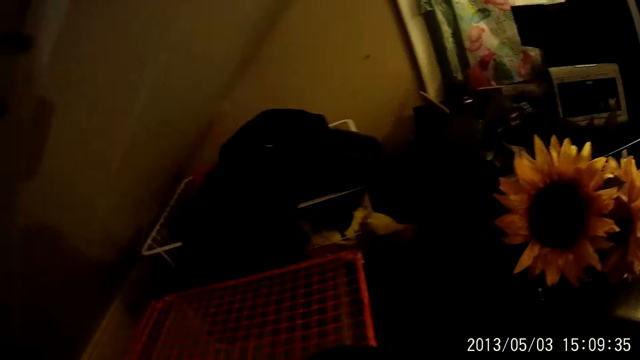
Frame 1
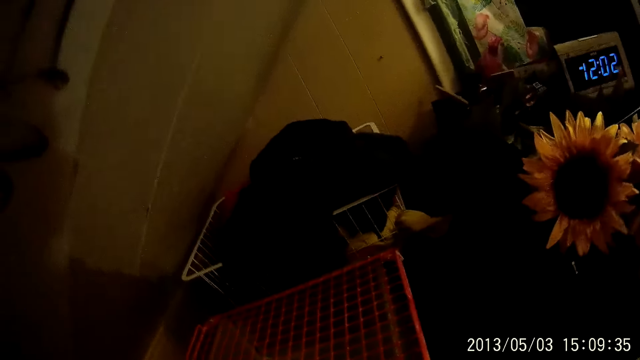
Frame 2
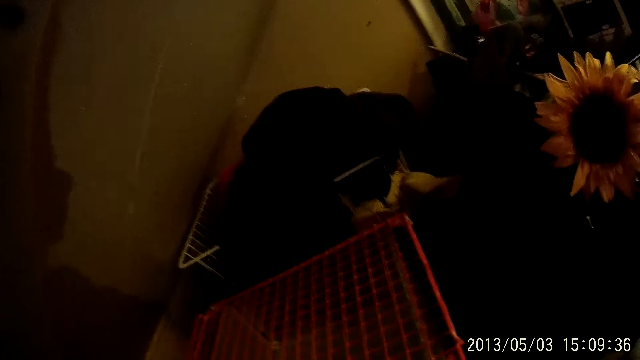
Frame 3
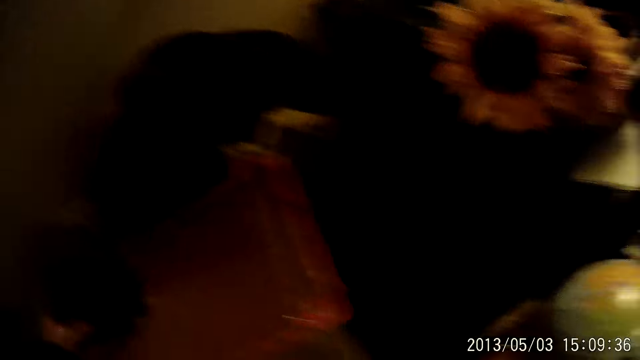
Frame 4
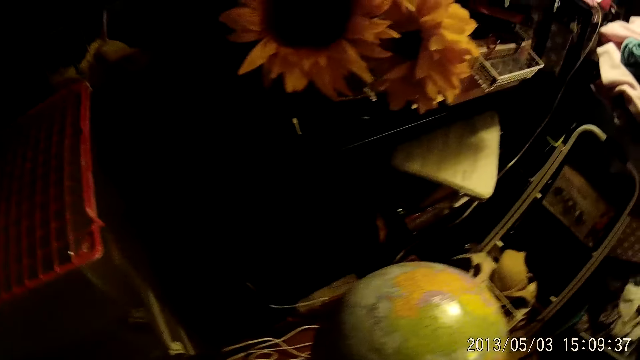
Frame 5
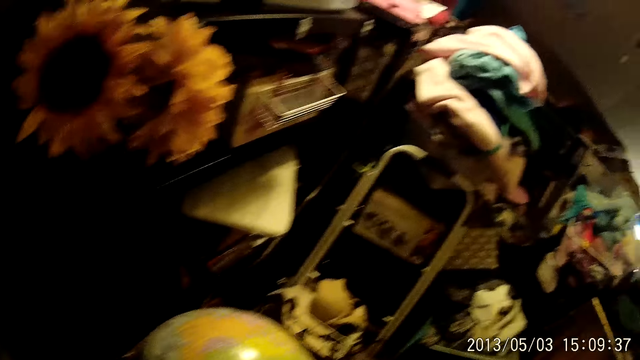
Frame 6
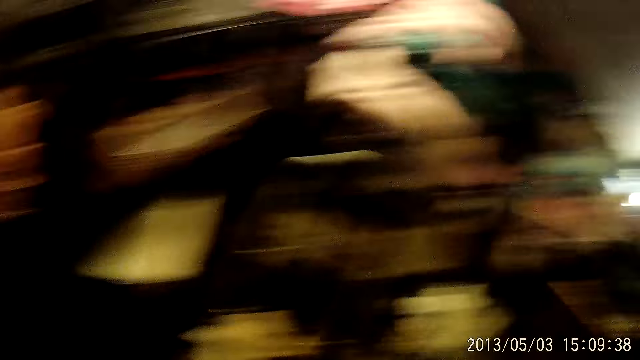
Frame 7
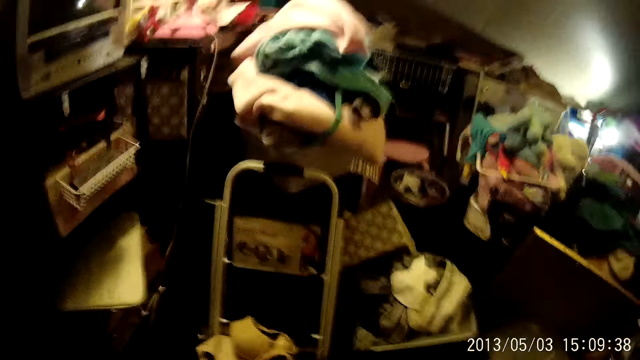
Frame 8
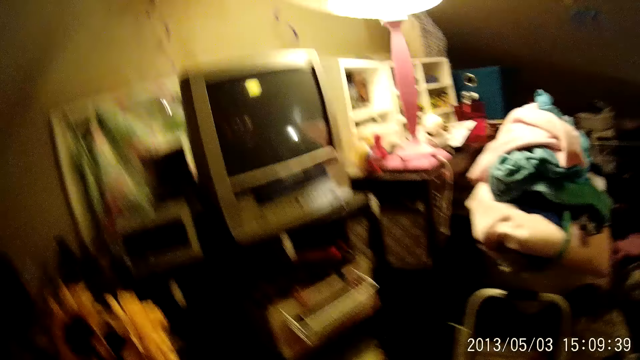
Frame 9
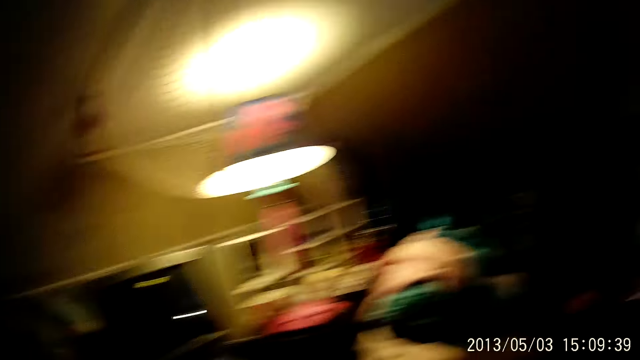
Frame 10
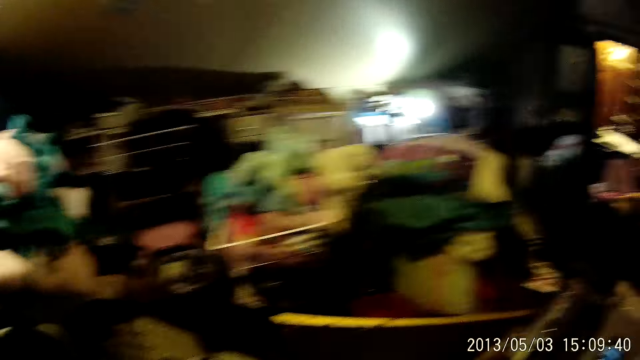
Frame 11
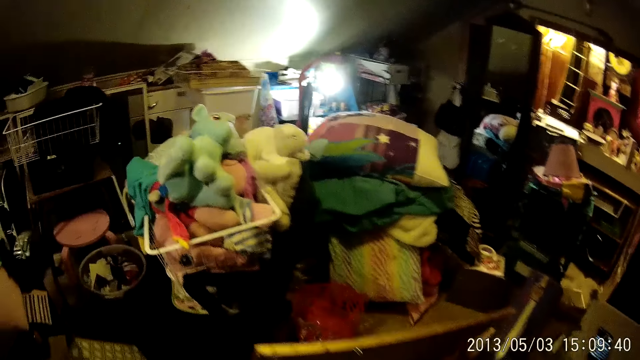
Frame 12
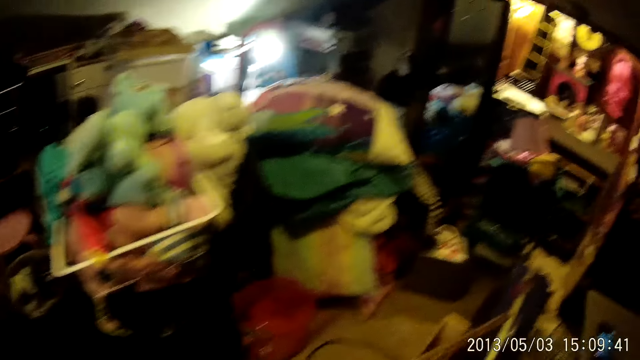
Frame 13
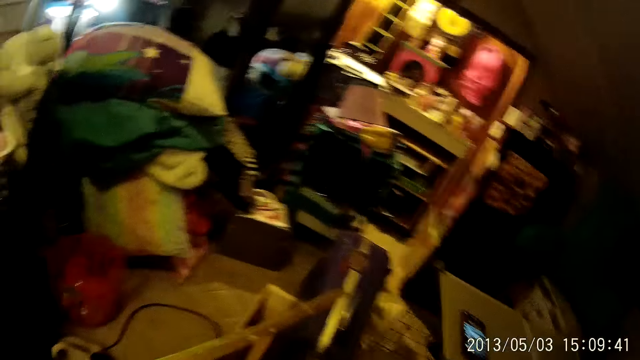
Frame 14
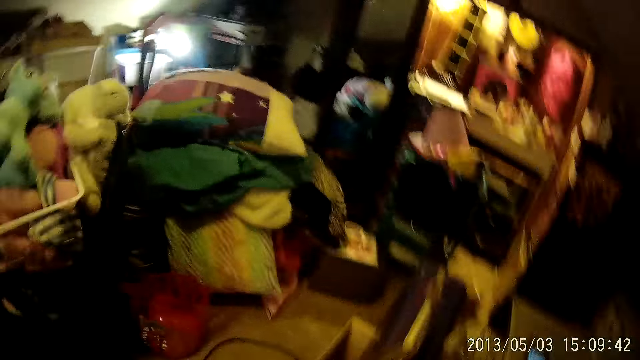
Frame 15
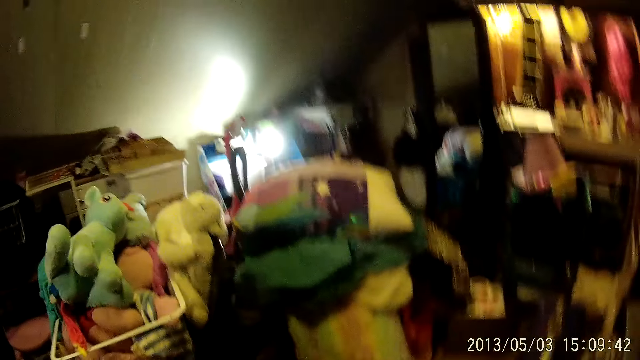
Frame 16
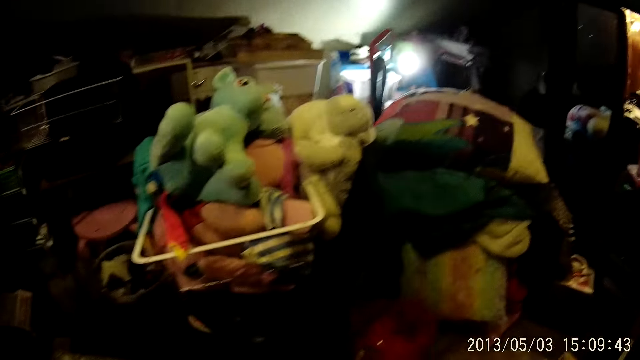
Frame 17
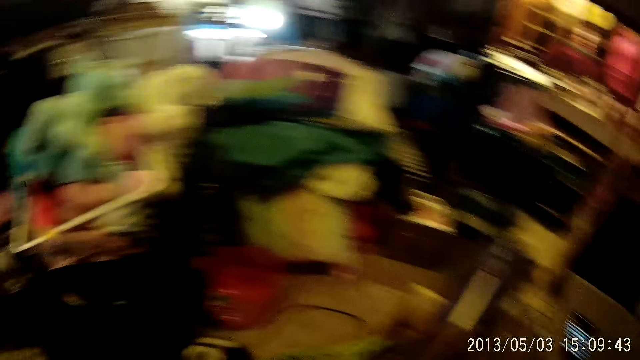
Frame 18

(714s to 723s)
The camera wearer puts a digital clock on the storage shelf. They look around.

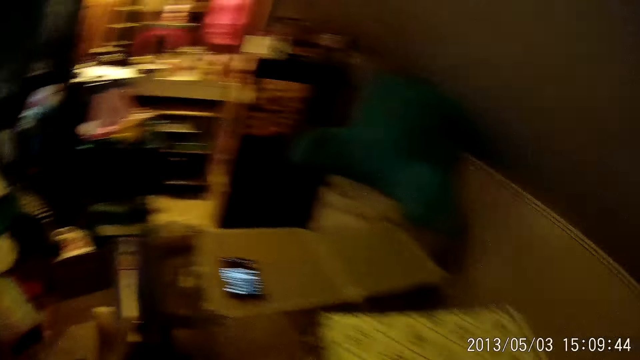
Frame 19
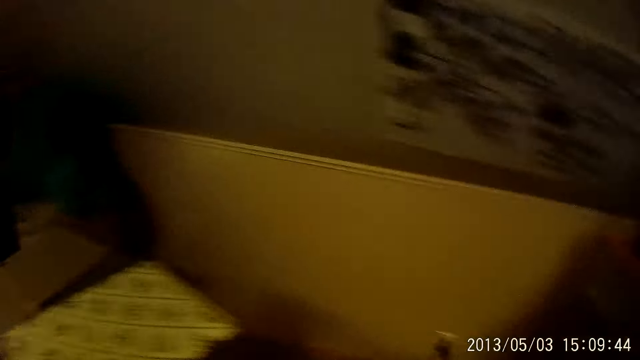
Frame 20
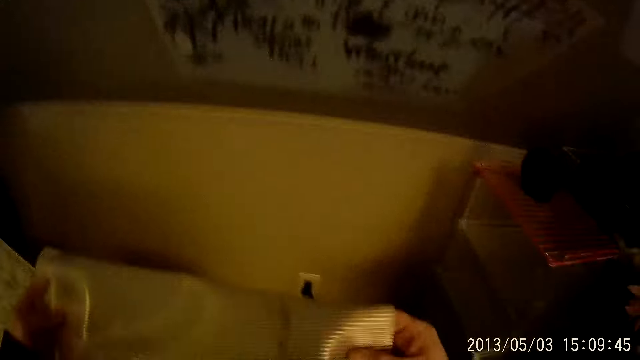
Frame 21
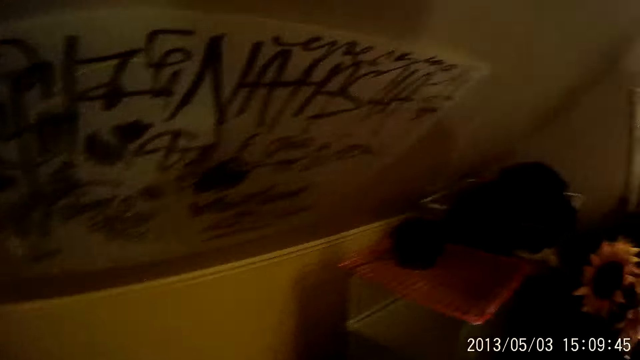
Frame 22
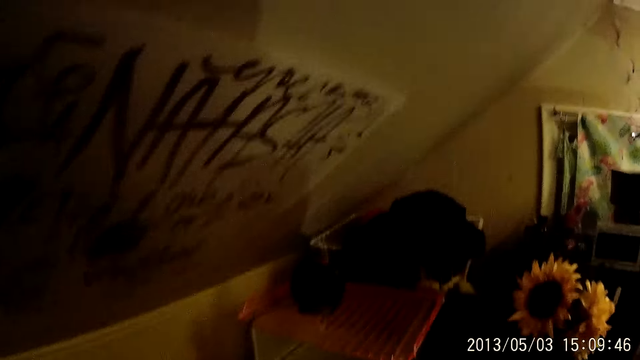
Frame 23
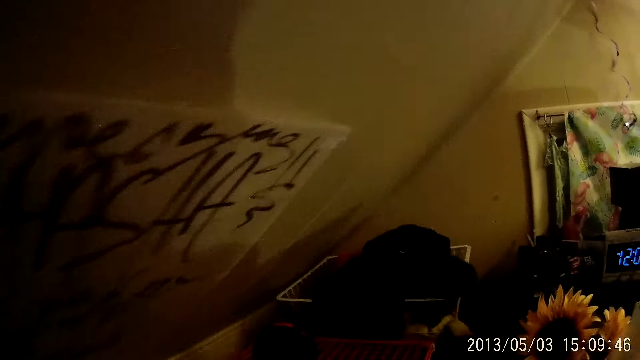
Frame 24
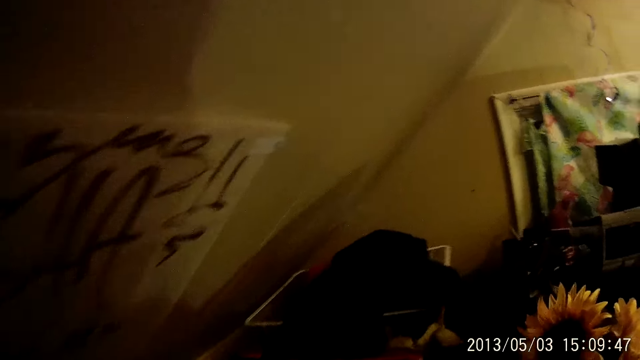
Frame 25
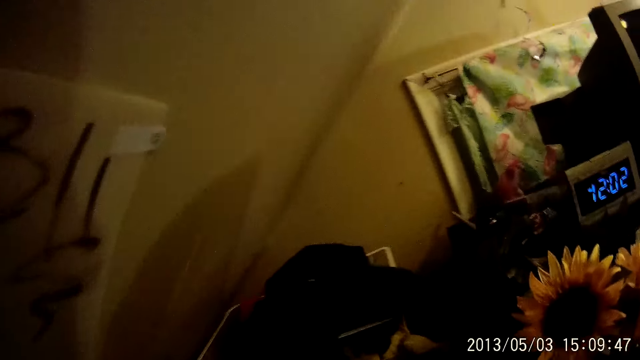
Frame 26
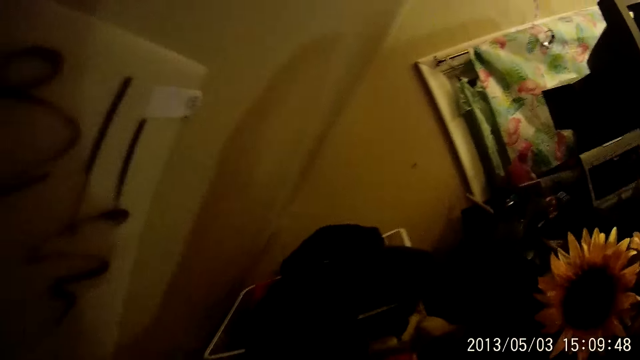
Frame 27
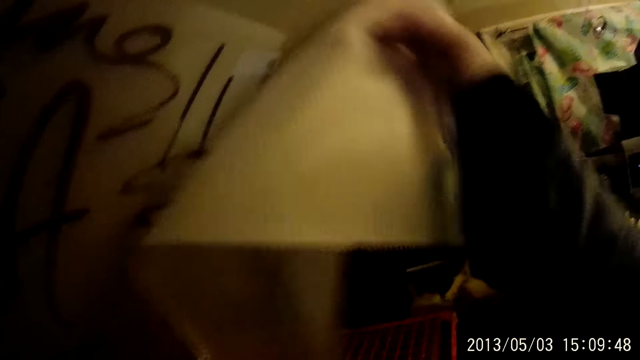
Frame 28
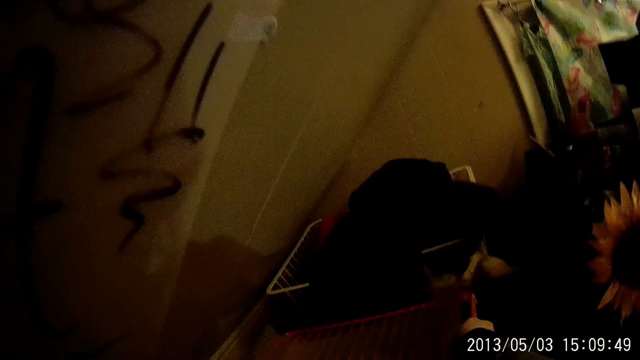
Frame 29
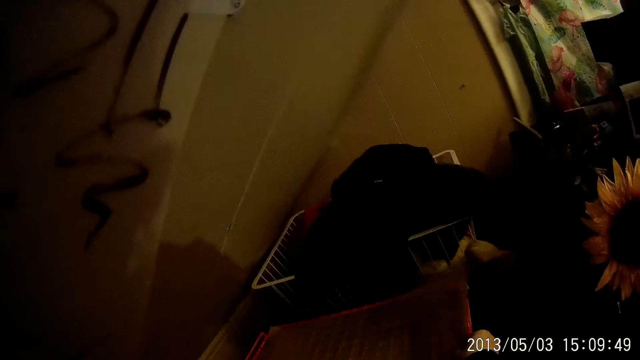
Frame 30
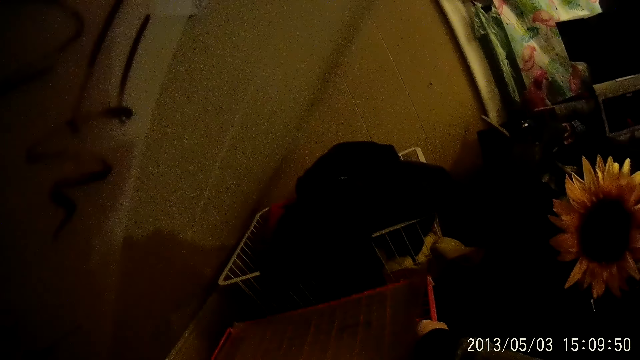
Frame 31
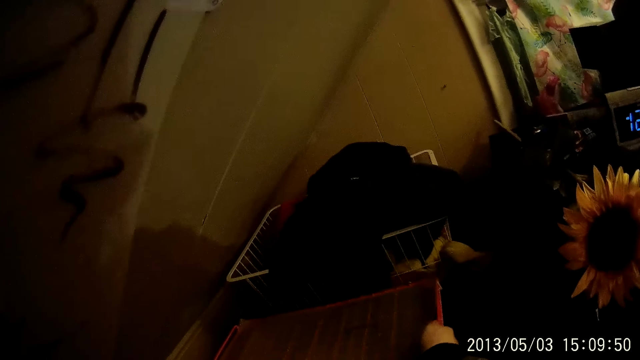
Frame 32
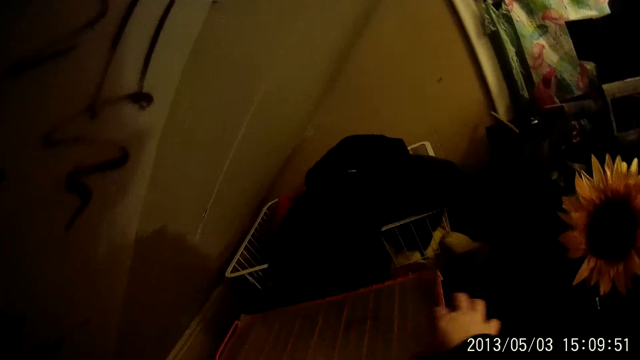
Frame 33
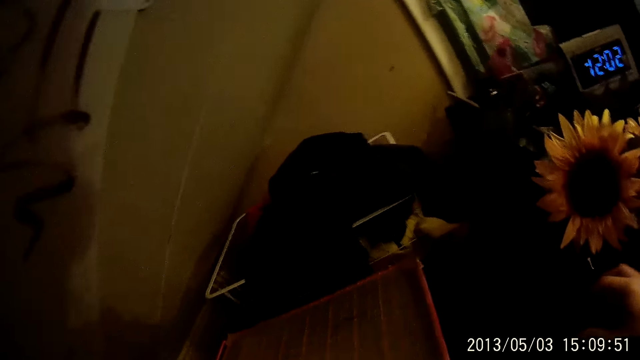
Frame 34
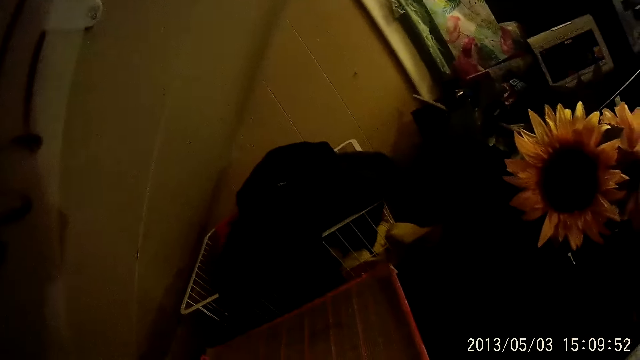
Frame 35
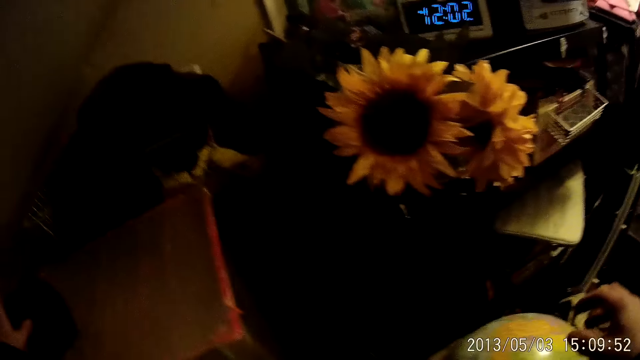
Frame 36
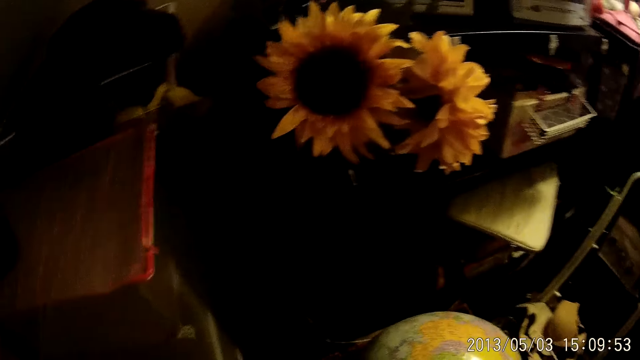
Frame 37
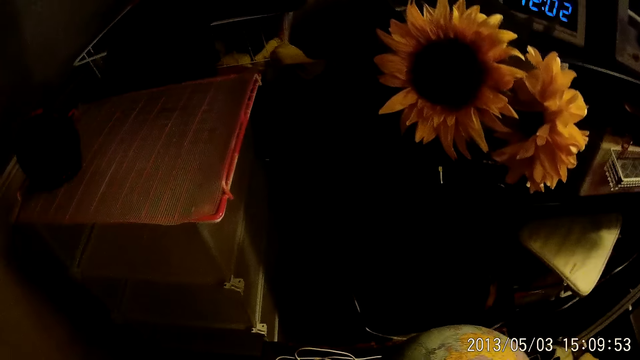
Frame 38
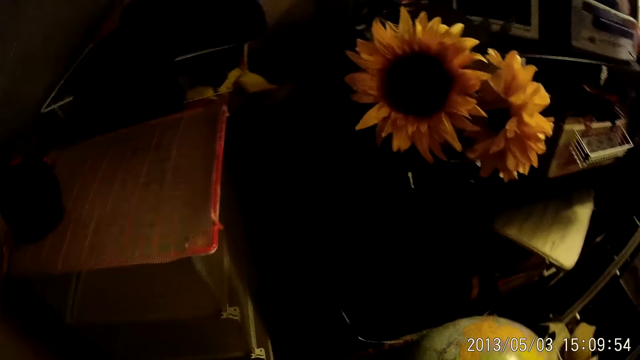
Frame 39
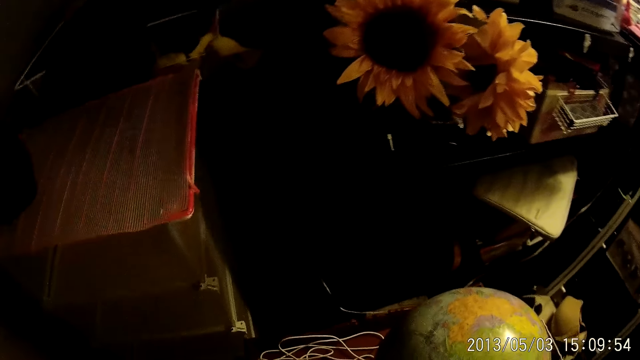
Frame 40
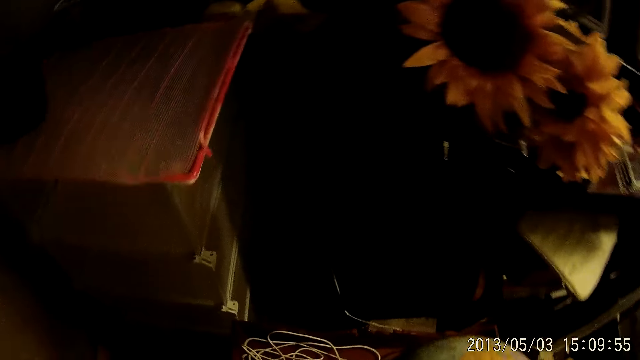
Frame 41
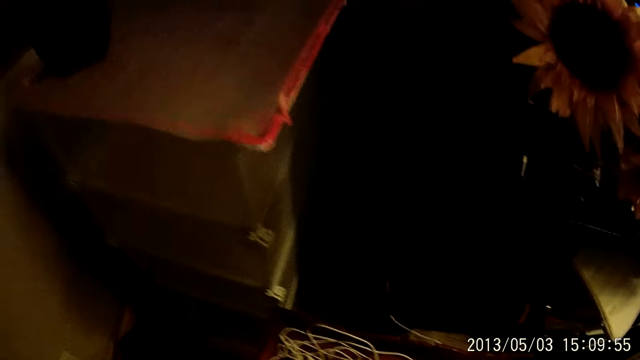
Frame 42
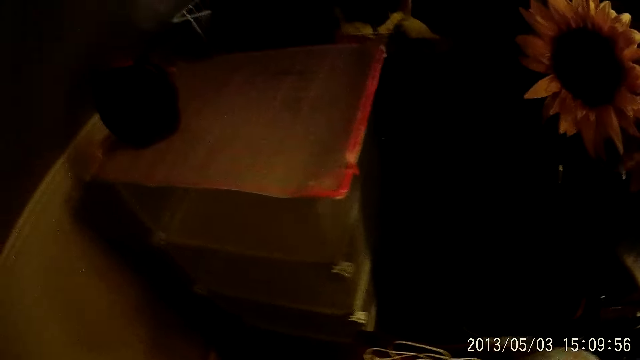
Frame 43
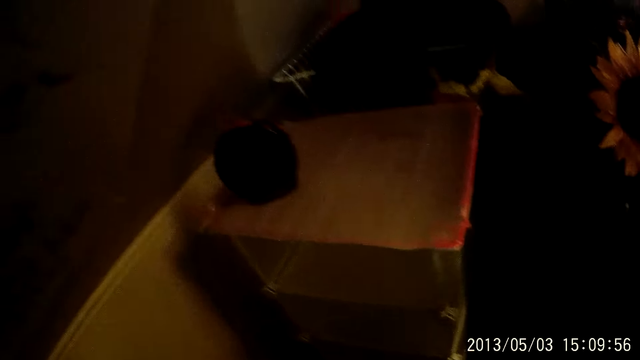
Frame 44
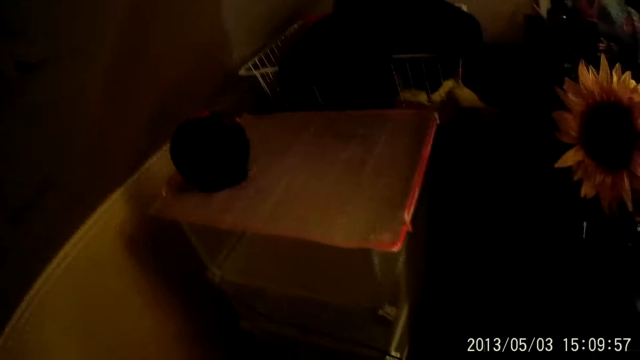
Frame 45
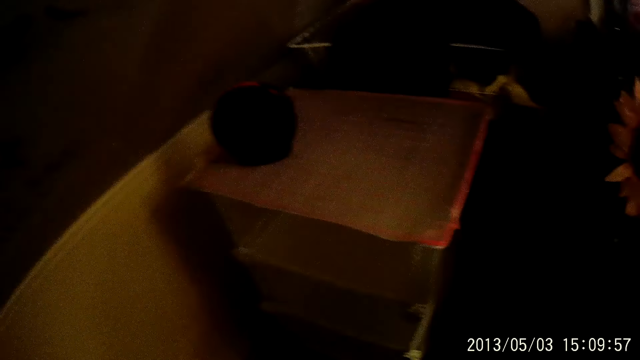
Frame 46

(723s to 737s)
The camera wearer lifts a mat. She drops a piece of cloth on the red metal rack with her right hand. She places the mat on the storage shelf, puts the digital clock back on the shelf, and looks around.
